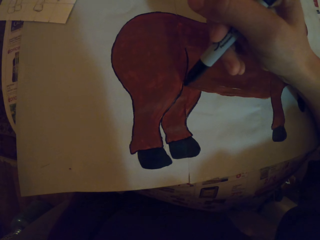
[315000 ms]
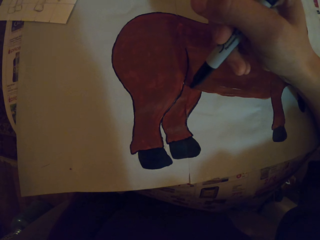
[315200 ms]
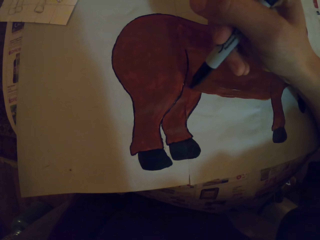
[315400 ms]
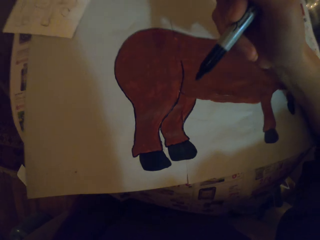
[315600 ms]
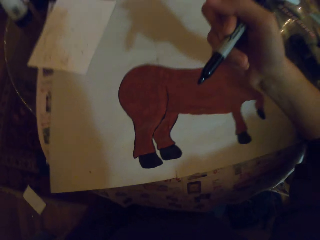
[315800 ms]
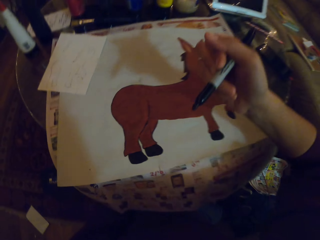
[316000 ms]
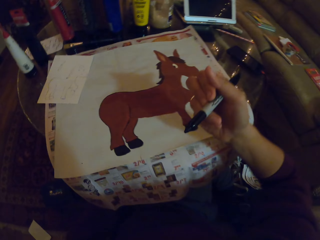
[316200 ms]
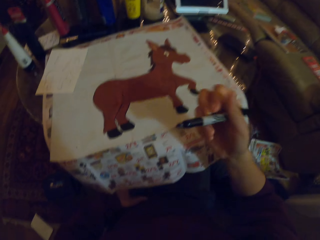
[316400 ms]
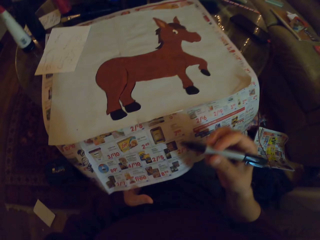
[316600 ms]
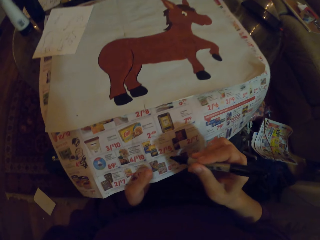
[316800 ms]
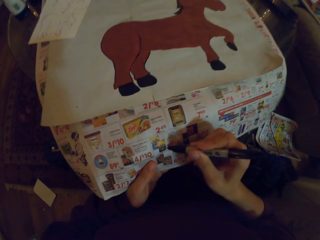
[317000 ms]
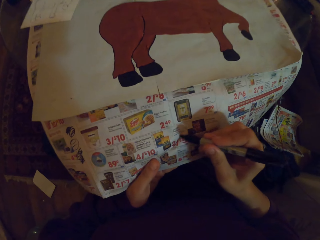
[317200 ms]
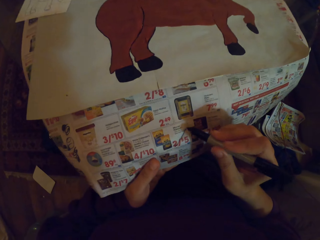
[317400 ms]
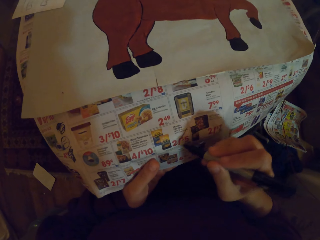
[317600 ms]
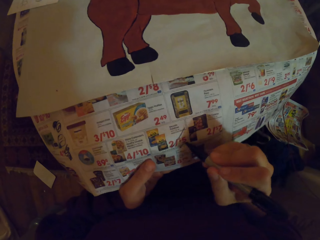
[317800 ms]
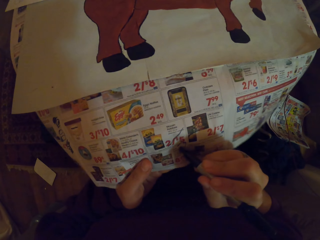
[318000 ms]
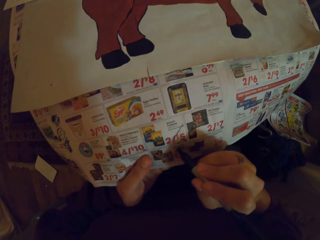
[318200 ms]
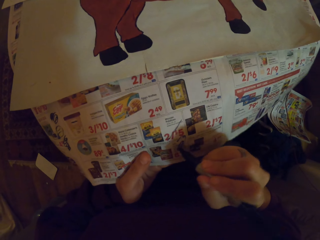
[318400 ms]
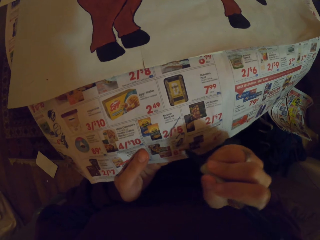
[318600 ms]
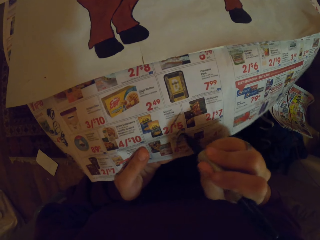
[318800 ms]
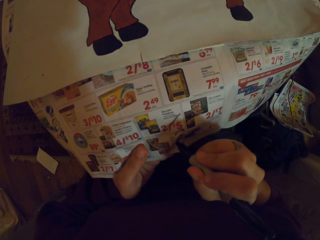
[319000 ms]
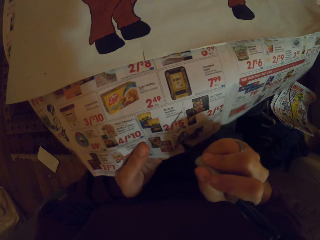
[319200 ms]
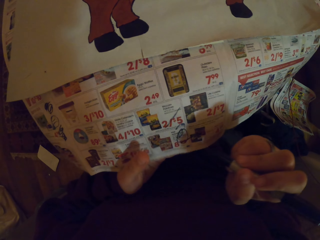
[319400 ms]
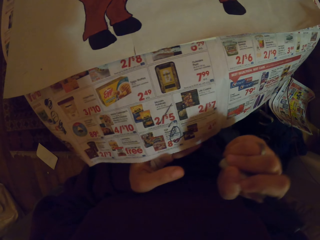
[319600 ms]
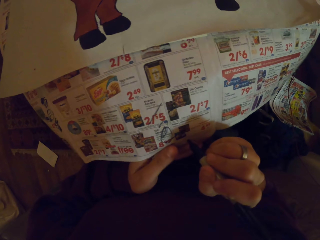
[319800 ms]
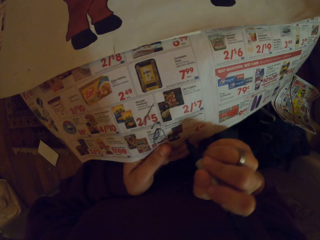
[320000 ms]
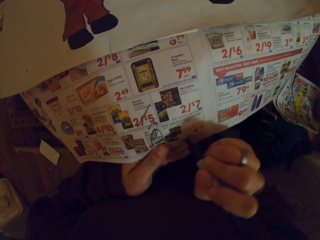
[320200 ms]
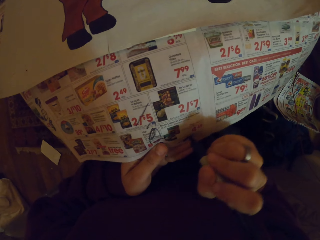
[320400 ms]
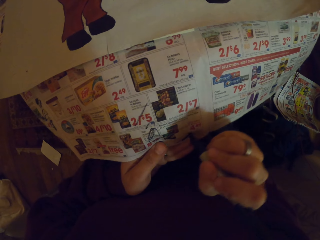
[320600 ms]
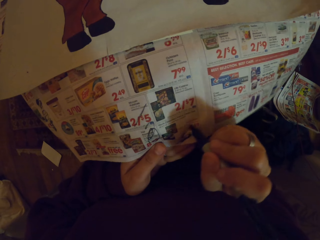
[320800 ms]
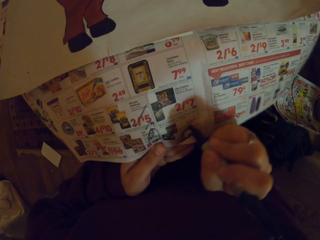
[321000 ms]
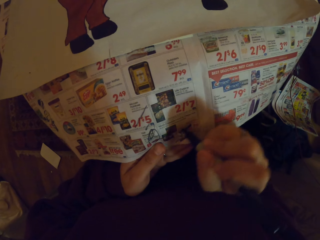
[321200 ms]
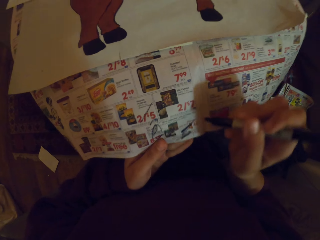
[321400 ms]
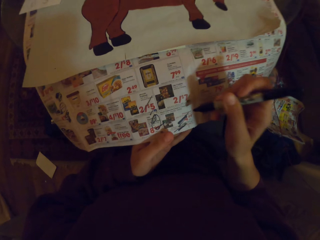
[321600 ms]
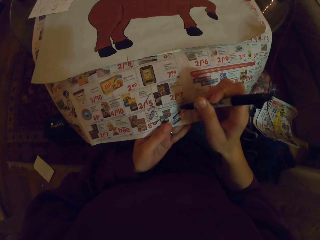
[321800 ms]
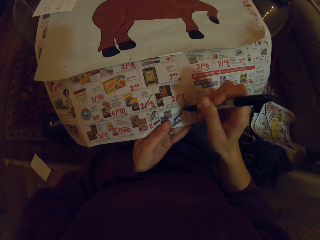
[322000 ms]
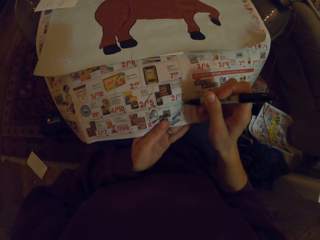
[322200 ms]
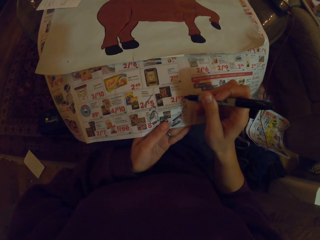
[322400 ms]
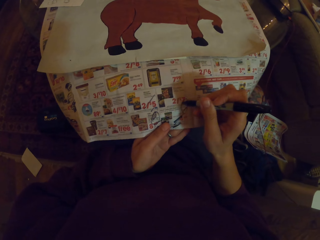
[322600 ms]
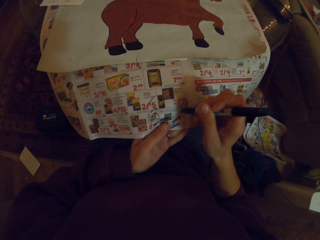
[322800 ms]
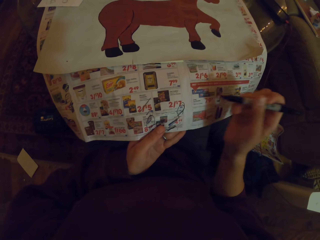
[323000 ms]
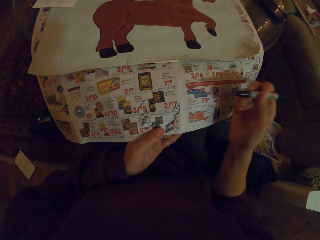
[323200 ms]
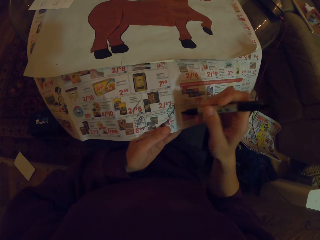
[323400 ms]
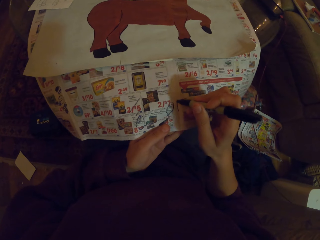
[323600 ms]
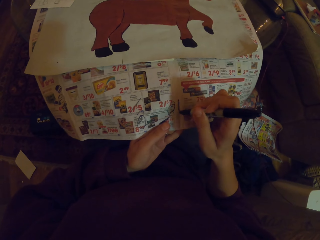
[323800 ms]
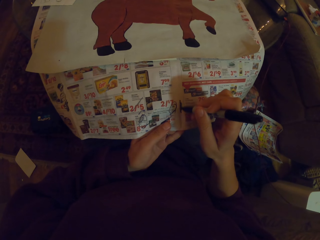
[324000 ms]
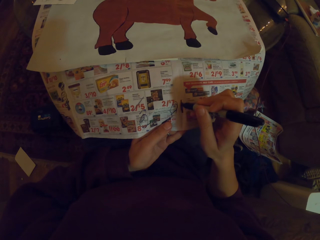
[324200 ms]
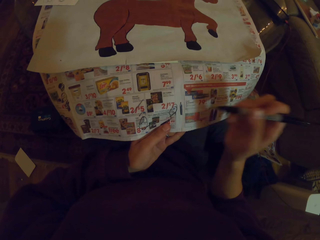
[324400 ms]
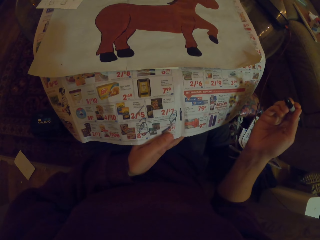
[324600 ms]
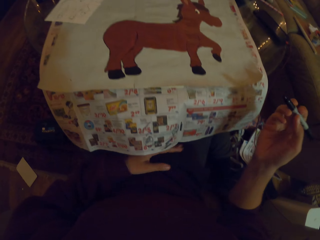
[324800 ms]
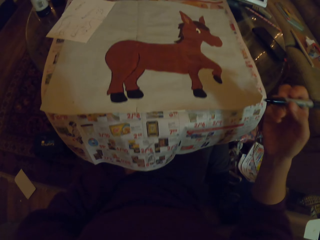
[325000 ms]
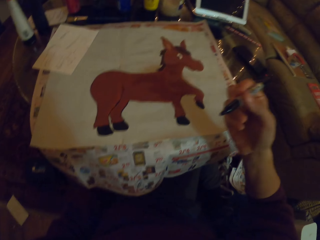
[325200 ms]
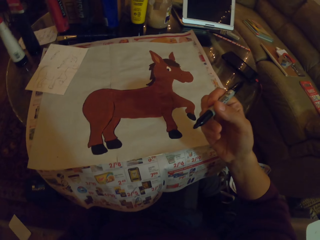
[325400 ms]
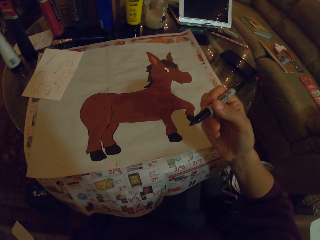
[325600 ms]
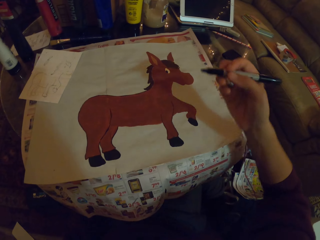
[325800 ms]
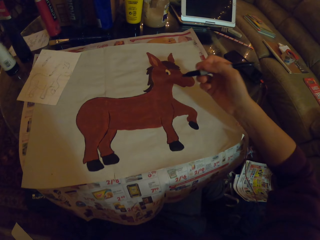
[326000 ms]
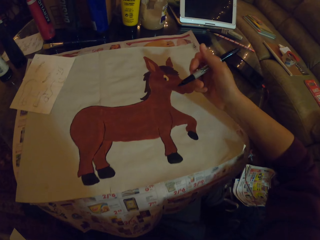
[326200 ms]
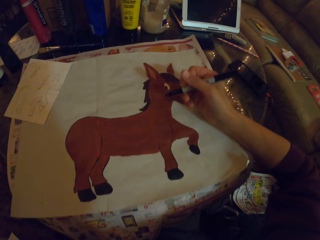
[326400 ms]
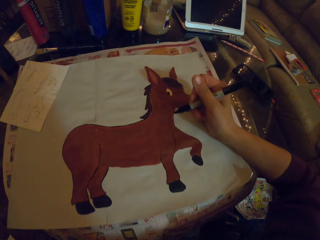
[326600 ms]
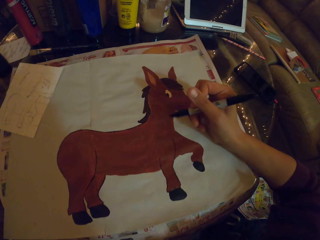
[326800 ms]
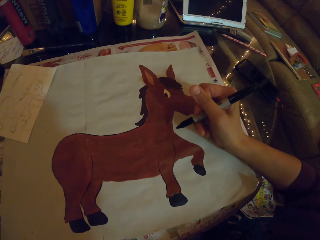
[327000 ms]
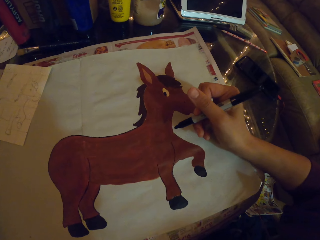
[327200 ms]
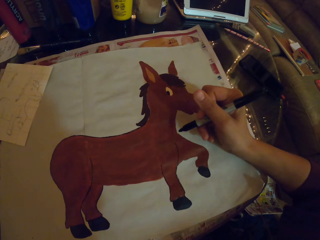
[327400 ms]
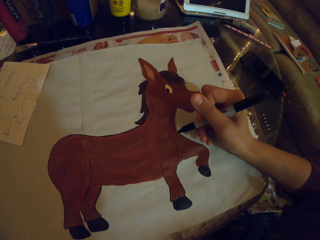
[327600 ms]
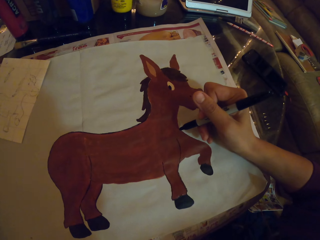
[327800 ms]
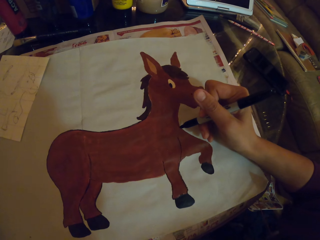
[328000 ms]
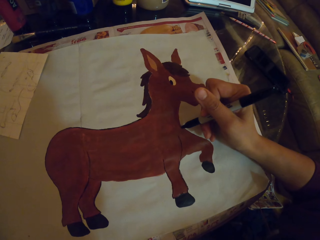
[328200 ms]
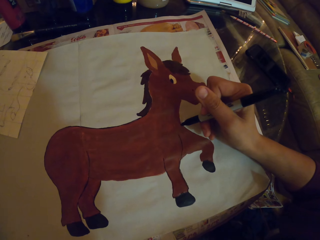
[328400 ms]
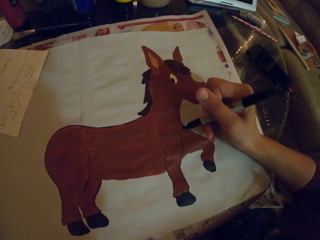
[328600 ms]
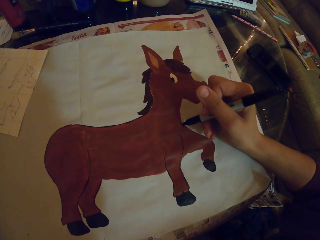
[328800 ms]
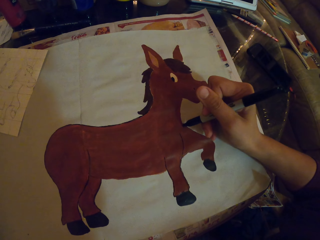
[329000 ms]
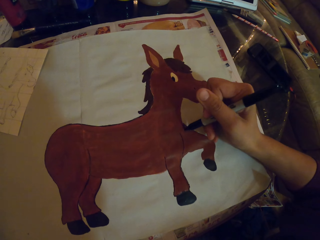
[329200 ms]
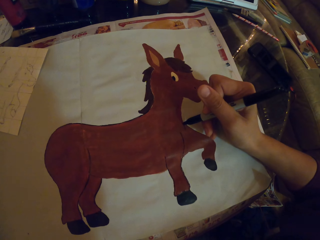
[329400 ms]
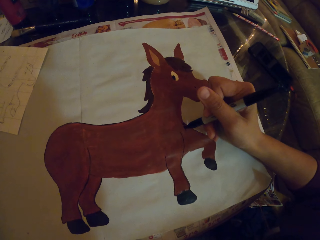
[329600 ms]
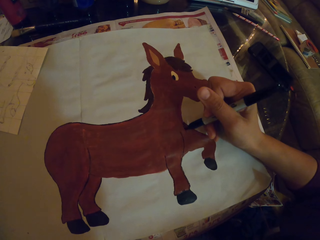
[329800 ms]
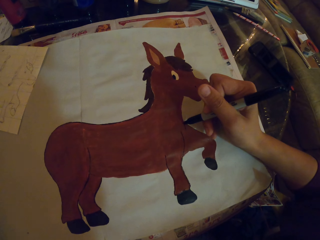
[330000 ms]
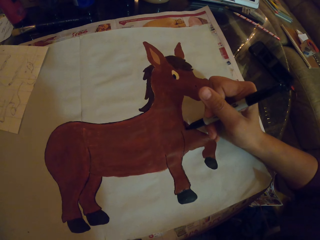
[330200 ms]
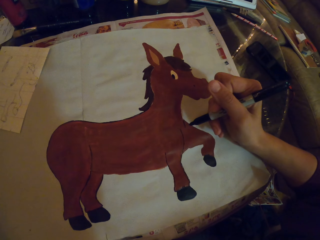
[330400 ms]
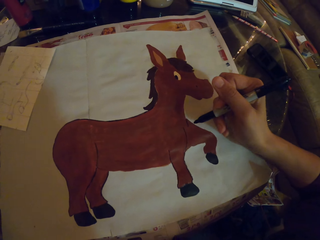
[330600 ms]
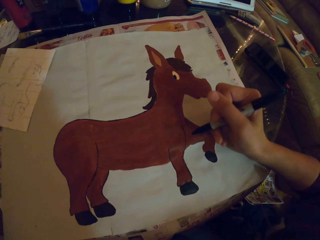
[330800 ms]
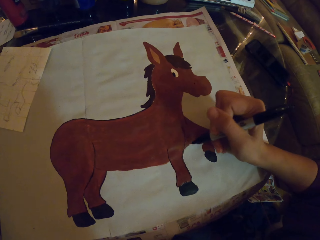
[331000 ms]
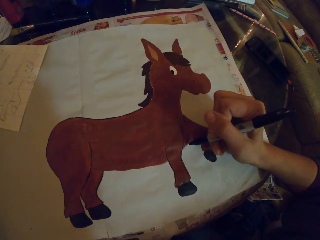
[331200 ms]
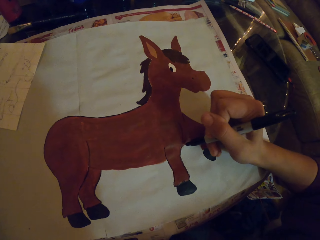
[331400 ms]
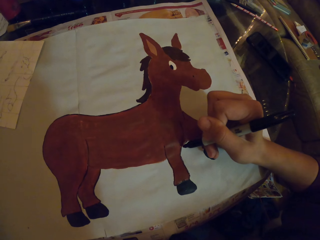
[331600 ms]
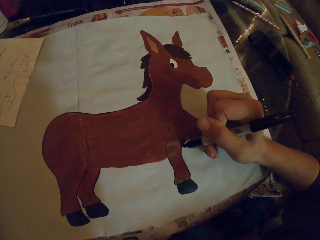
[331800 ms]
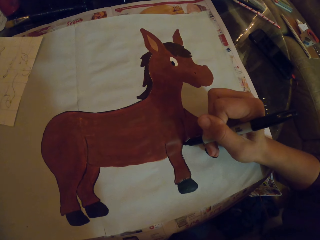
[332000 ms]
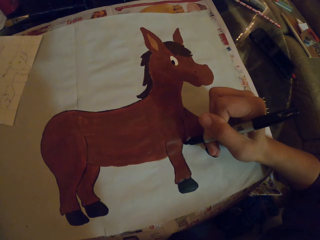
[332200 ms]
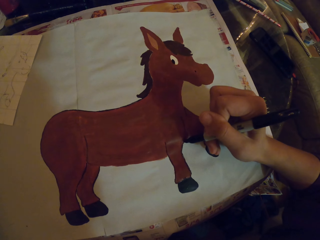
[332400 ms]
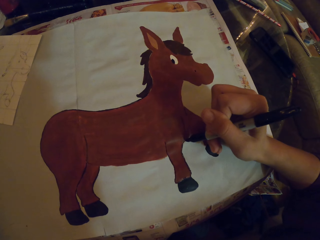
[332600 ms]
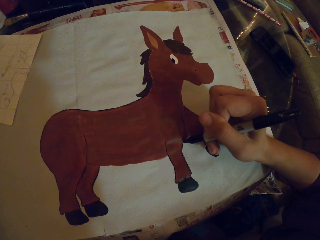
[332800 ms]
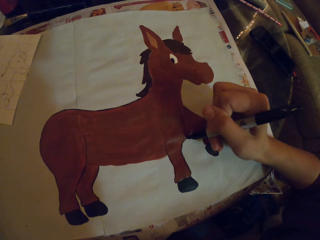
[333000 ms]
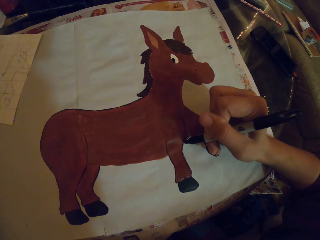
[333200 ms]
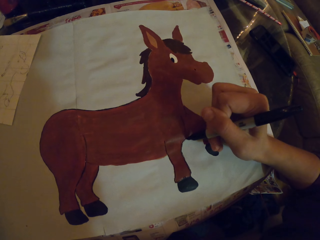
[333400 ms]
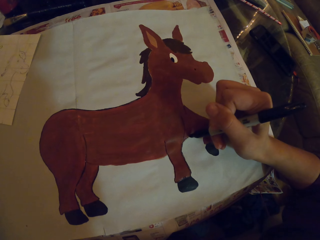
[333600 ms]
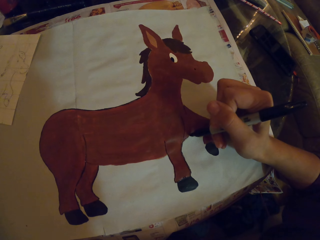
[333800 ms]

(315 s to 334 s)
The camera wearer writes on the piece of paper with the marker pen. They color a drawing with the marker pen.

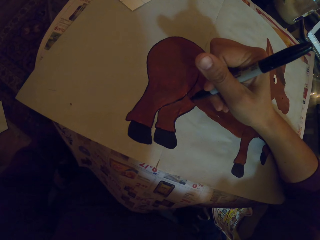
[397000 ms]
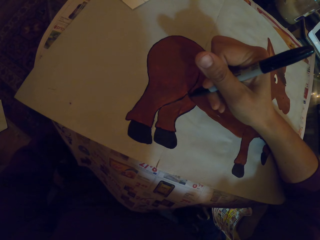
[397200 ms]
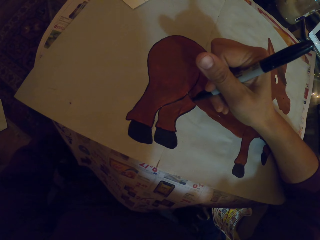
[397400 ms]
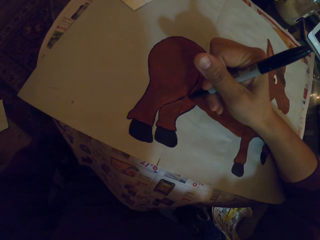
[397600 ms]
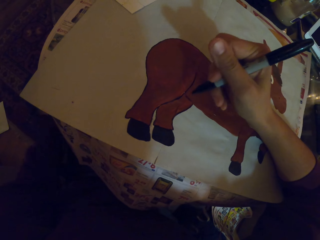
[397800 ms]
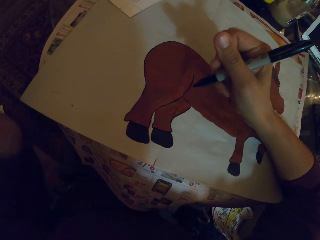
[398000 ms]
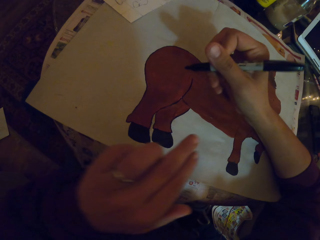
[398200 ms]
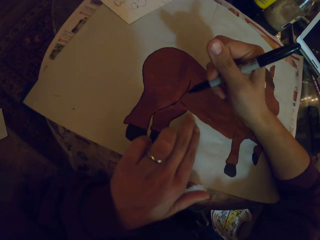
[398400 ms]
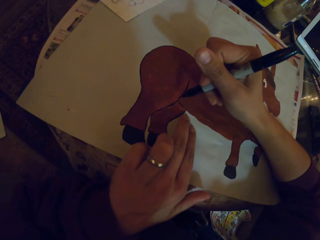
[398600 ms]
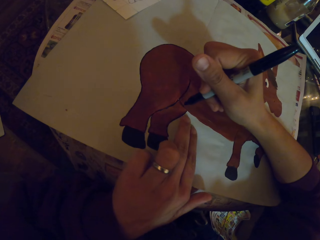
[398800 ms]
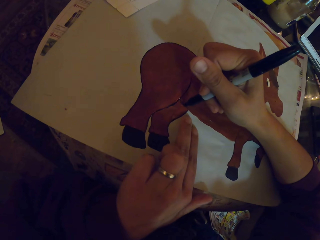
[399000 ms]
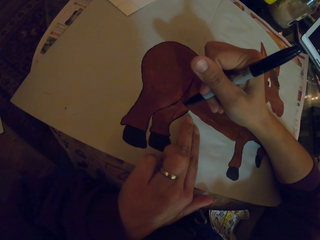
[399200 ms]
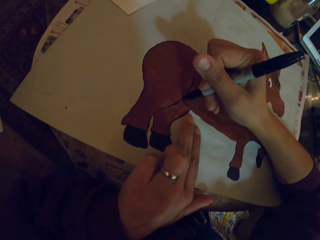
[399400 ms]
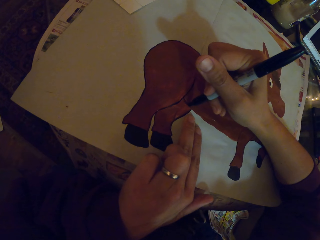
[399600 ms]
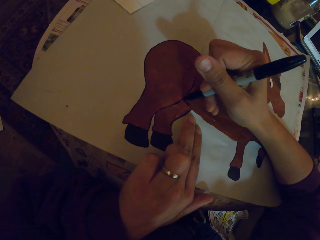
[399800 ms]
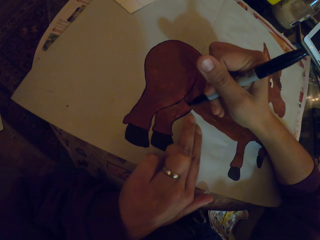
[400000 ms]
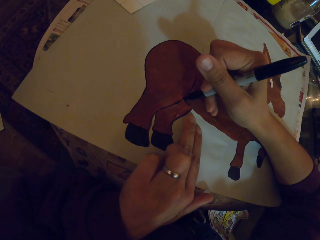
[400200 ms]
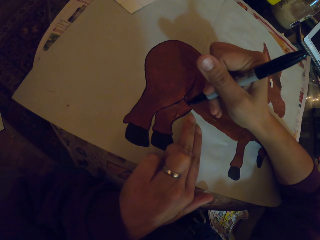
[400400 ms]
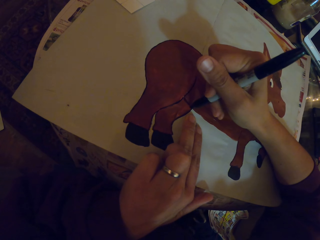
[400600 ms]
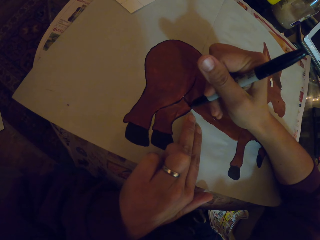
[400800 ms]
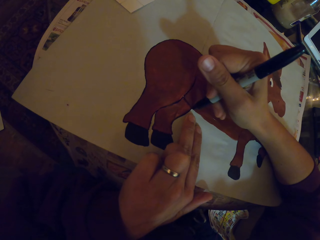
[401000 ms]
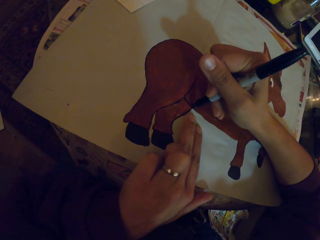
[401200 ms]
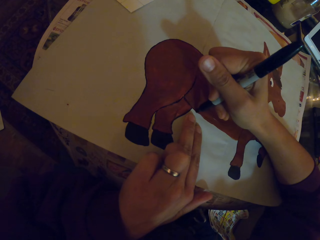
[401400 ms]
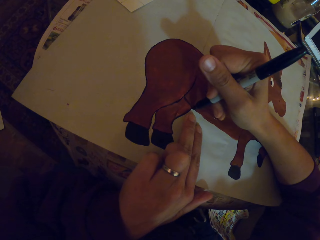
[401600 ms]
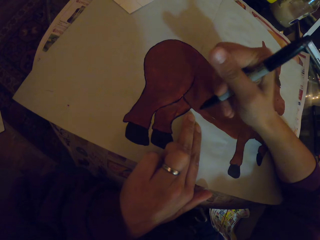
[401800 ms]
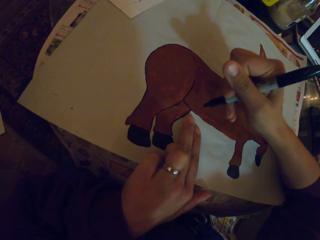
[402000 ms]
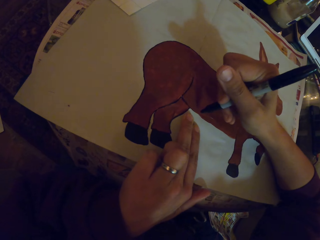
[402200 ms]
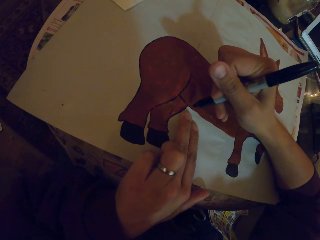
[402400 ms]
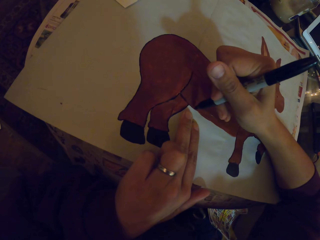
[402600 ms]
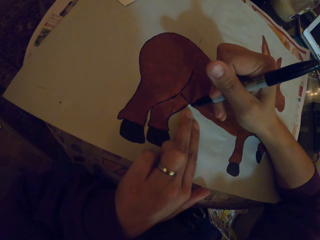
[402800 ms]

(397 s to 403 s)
The camera wearer moves the hand on the book. They touch the paper.
